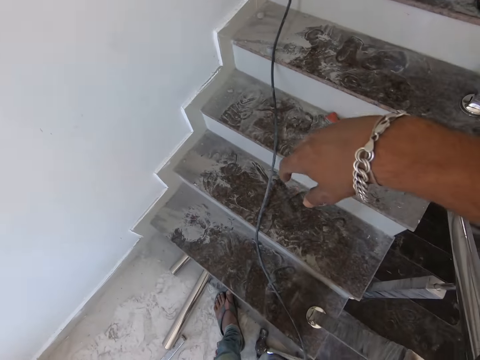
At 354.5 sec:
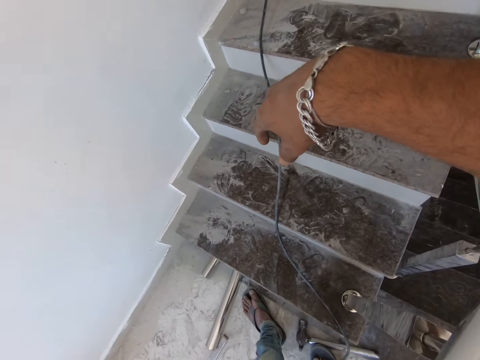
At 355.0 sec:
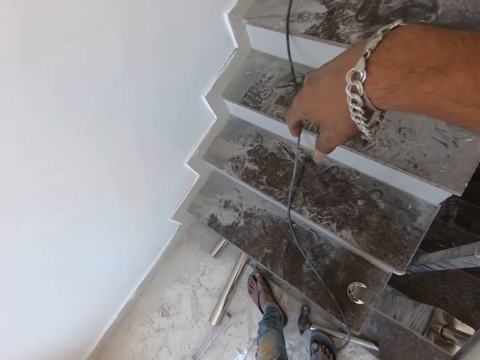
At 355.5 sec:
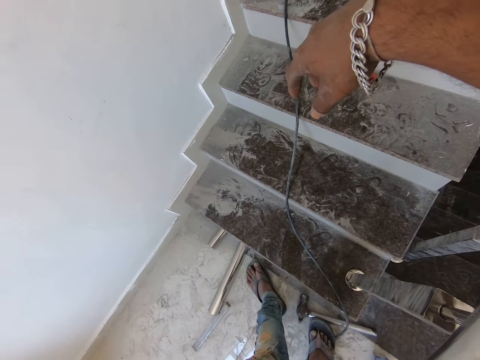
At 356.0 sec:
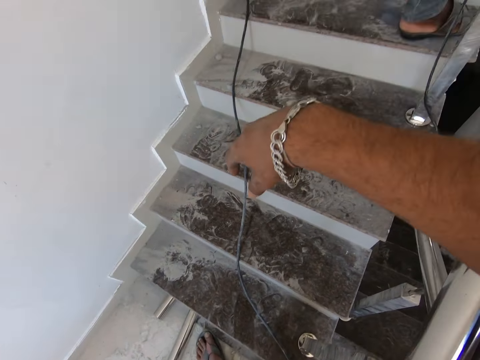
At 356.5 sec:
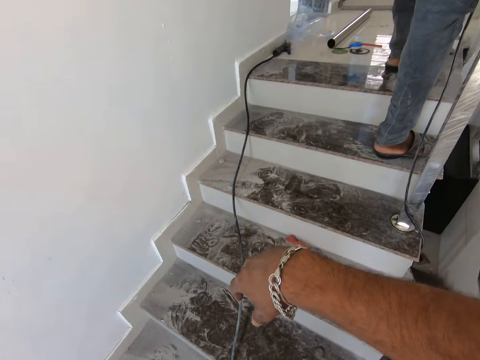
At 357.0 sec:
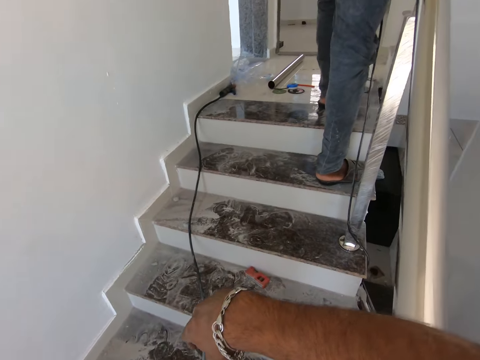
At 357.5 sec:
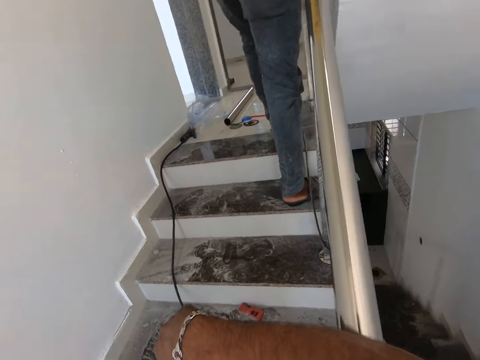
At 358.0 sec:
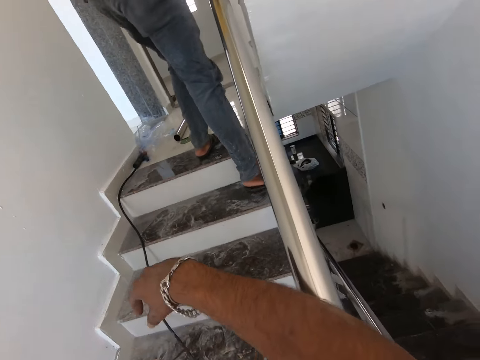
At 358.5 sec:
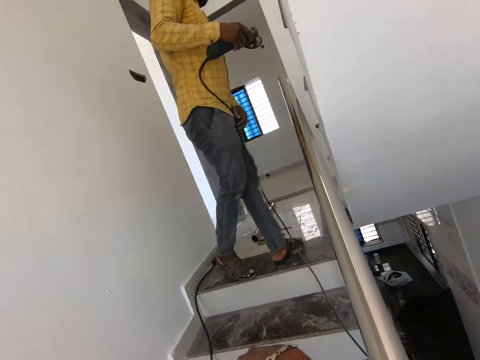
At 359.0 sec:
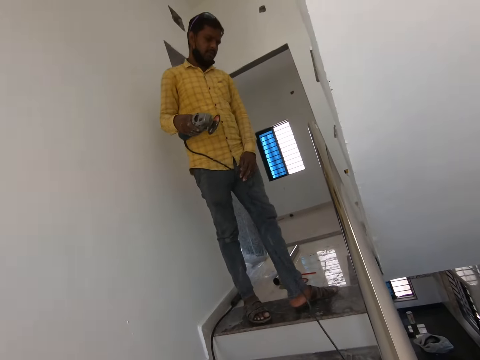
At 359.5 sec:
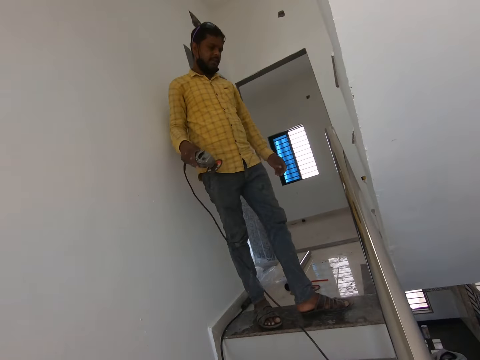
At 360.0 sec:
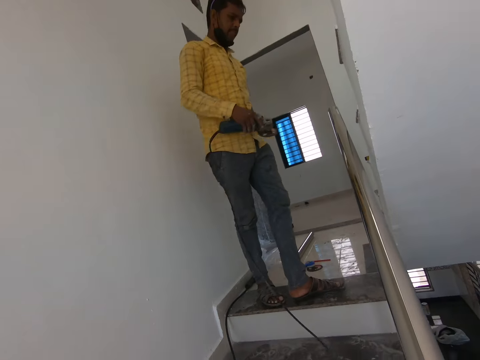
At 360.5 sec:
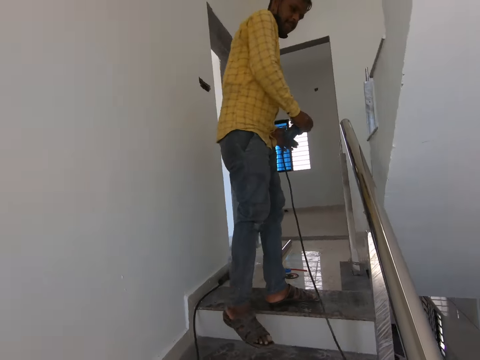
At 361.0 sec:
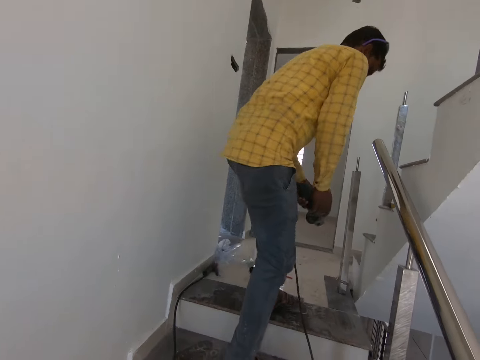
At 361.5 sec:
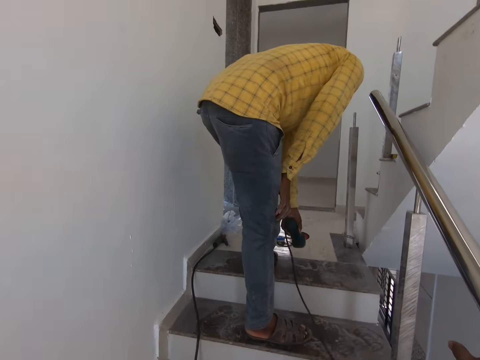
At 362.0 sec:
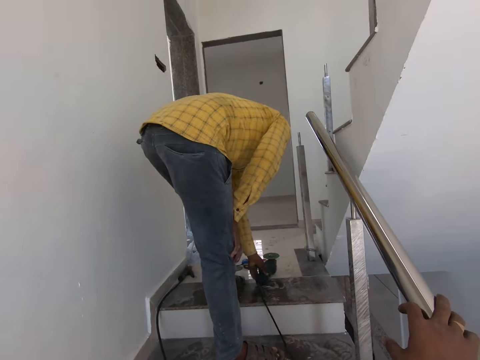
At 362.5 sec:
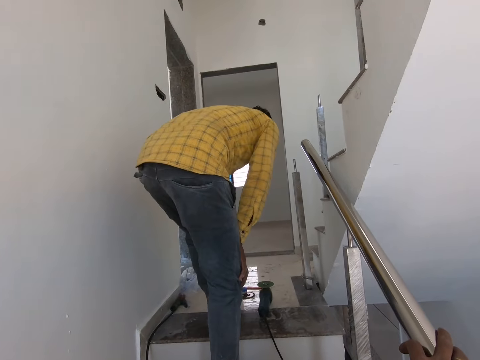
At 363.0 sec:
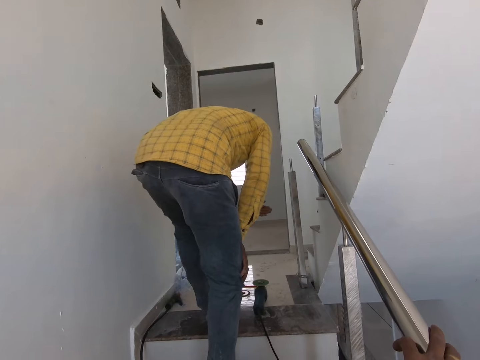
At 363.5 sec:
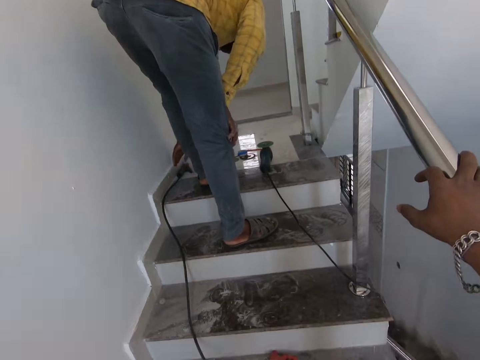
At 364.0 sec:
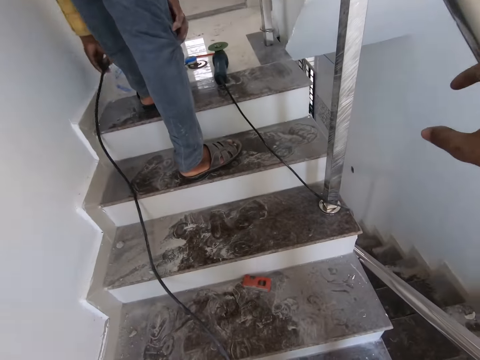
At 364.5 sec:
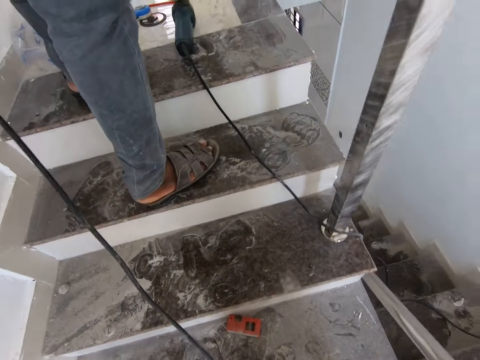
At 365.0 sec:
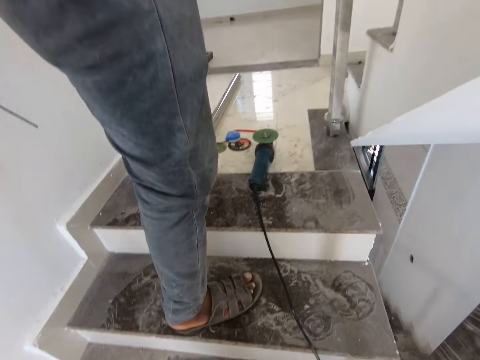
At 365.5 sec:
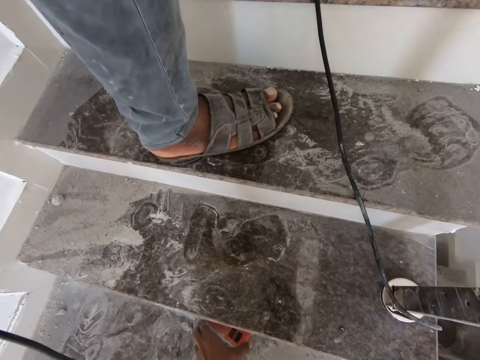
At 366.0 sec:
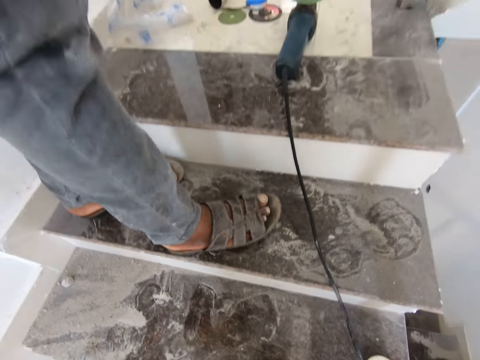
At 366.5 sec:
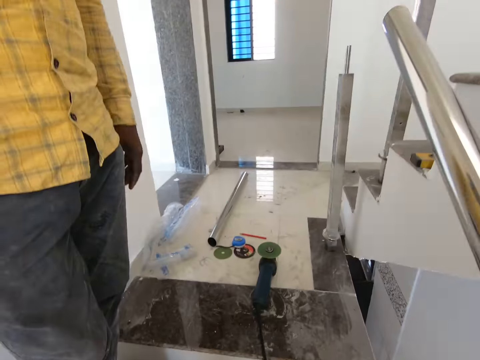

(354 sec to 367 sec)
The person holds the metal with the right. The camera wearer stares at the metal. They put the welding machine on the floor. The person places the metal grinder down and picks up a welding electrode holder. The camera wearer walks up stairs.

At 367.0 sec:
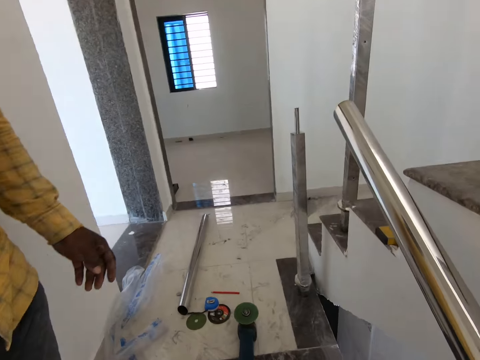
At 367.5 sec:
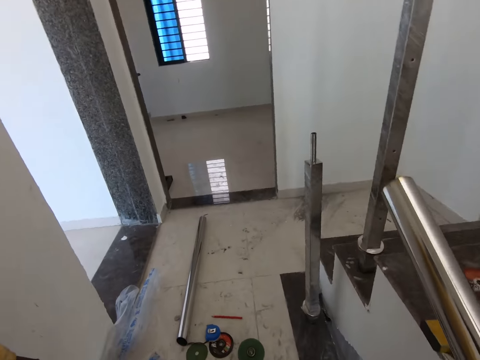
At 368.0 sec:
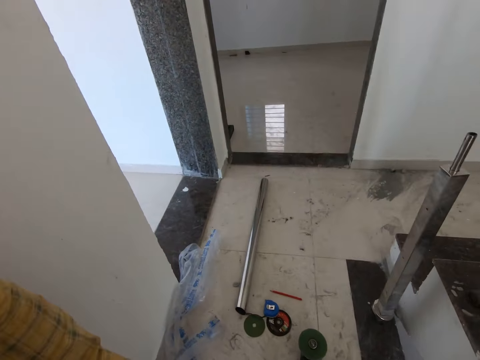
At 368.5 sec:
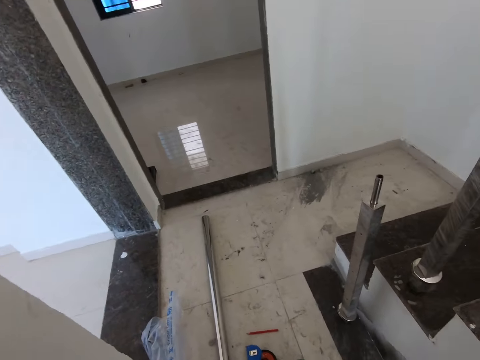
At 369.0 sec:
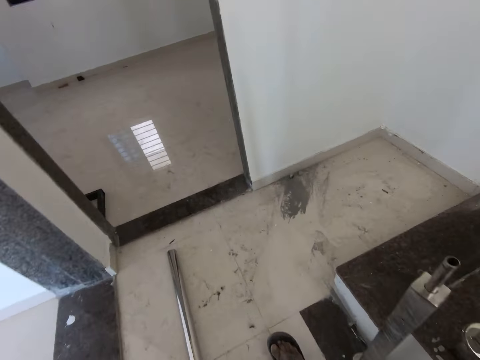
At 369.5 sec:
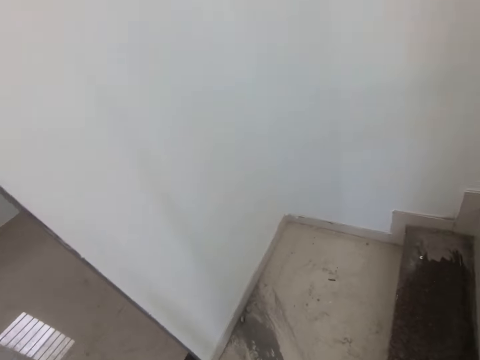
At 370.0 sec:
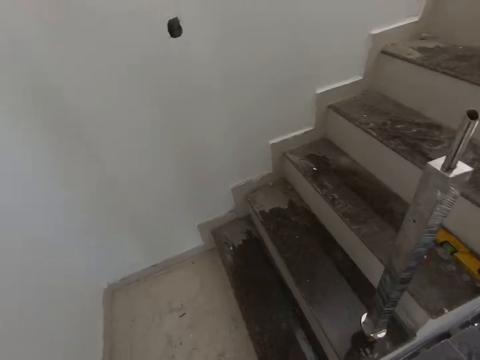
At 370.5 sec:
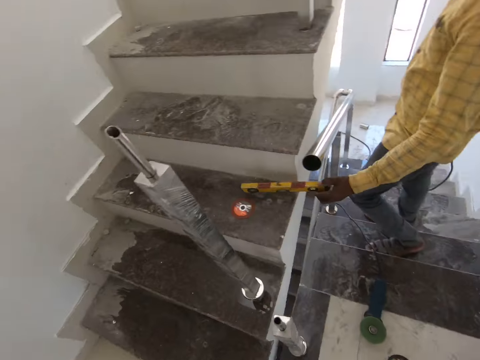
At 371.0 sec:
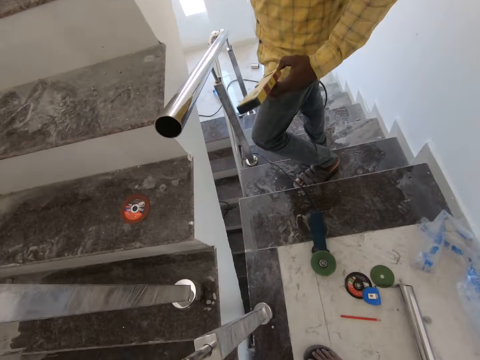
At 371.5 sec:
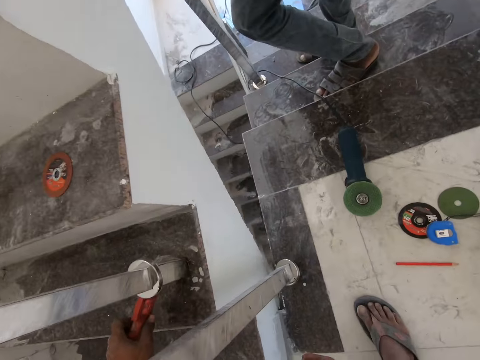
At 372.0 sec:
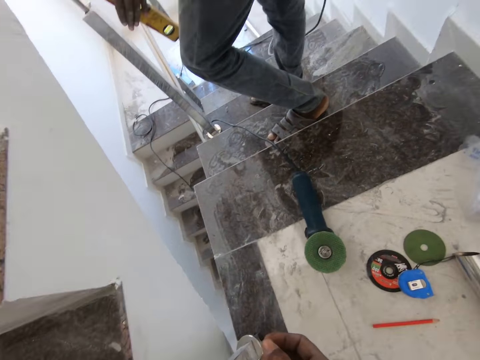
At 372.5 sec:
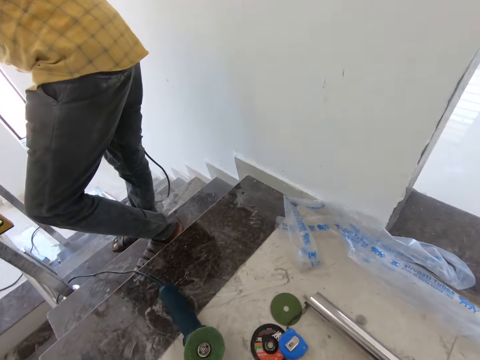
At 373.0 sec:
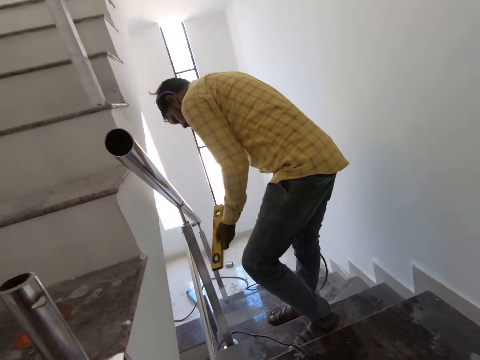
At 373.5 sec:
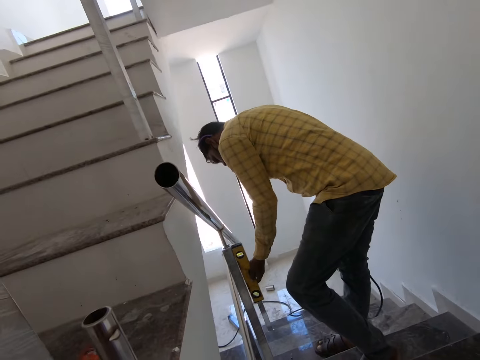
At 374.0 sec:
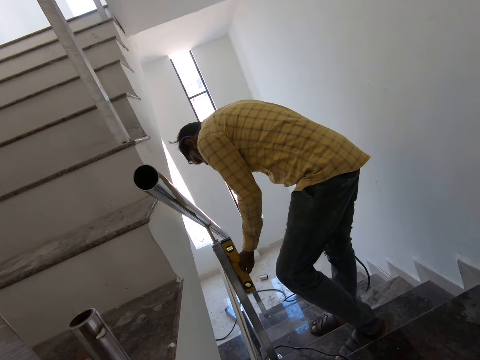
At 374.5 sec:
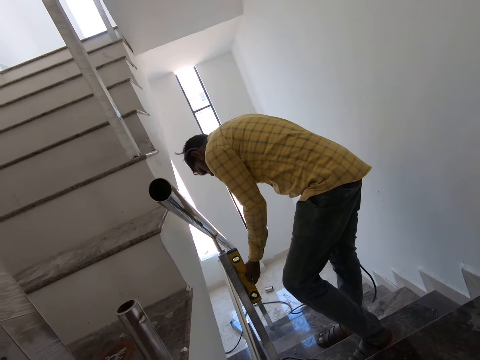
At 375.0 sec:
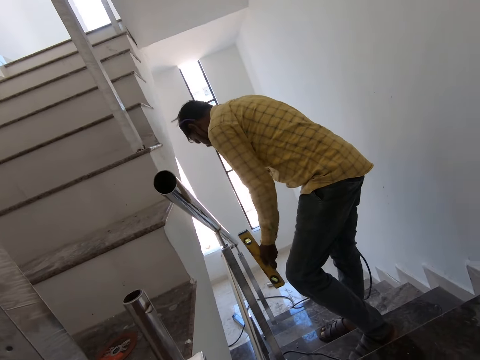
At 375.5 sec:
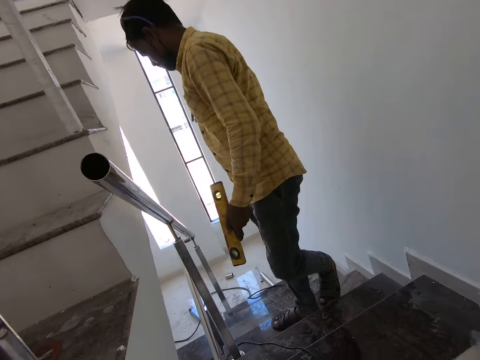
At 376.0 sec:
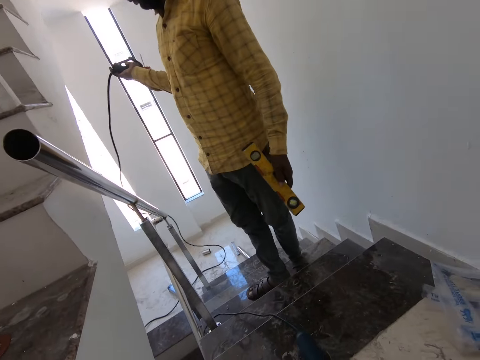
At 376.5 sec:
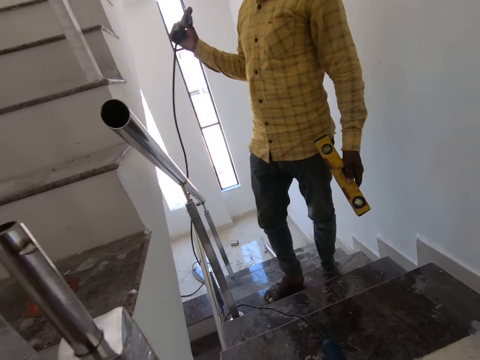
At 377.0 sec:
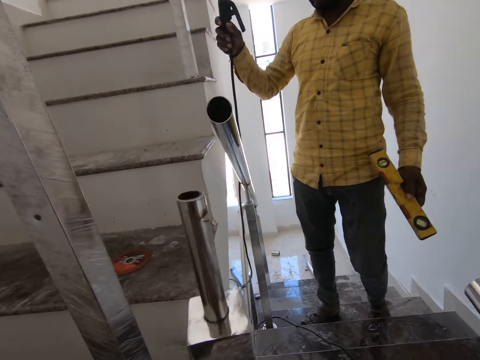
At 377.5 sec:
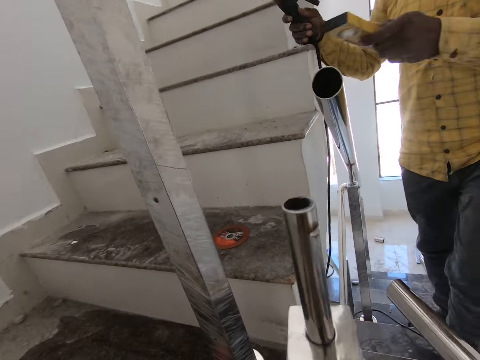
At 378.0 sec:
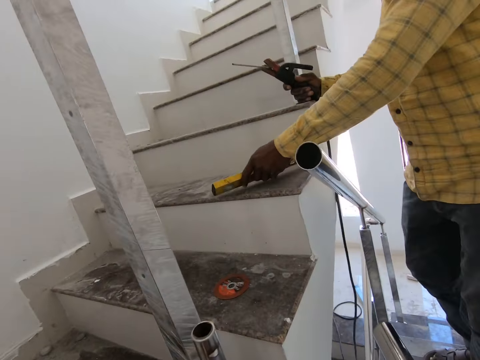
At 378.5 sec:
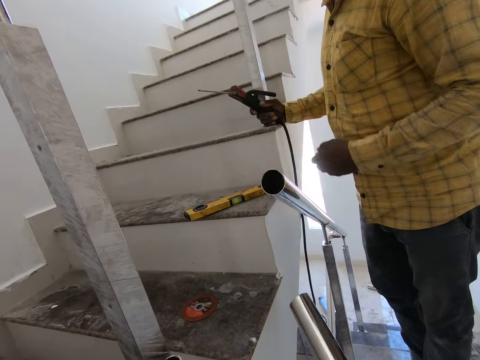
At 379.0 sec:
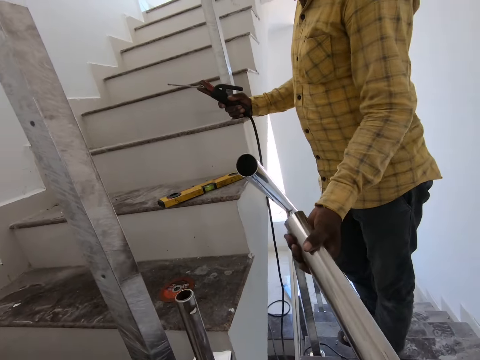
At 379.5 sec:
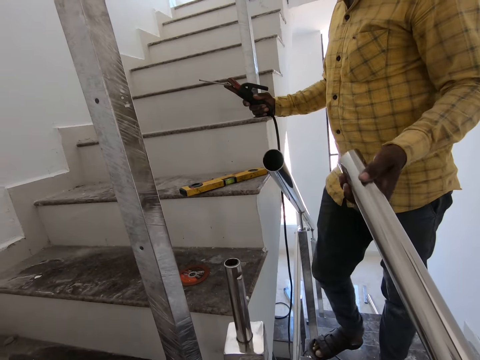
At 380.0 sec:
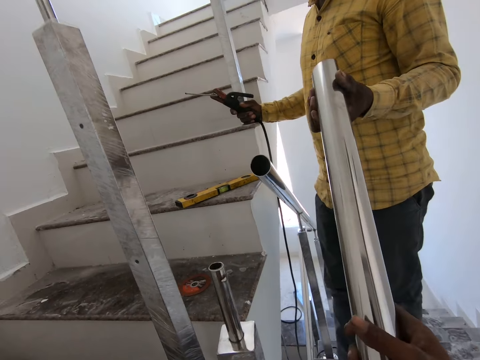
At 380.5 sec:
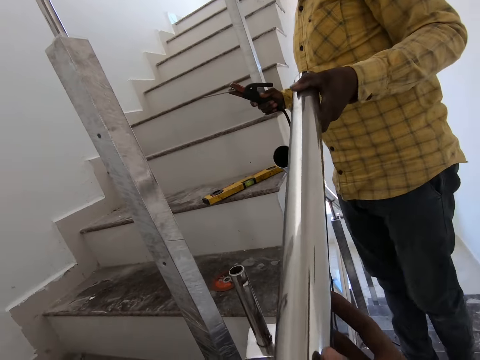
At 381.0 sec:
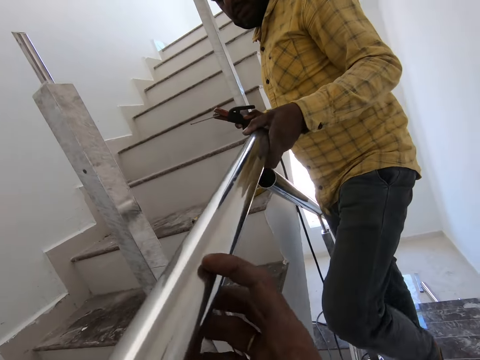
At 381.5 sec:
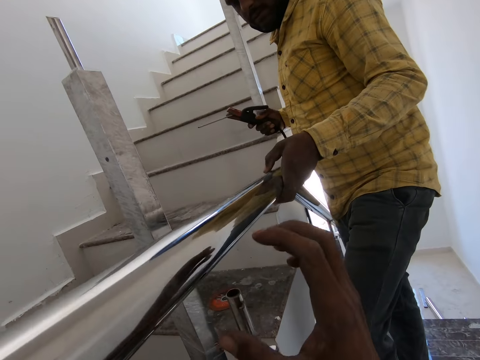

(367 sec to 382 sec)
The camera wearer walks in the room. The person walks in the room. The camera wearer moves with a measurement ruler. The person measures the stair rail with a foot level. The camera wearer measures the metal with the ruler. The person places the foot level on the staircase. The camera wearer puts the measurement ruler on the stairs. The person picks a metal rod from the camera wearer. The camera wearer takes the metal from the person.
